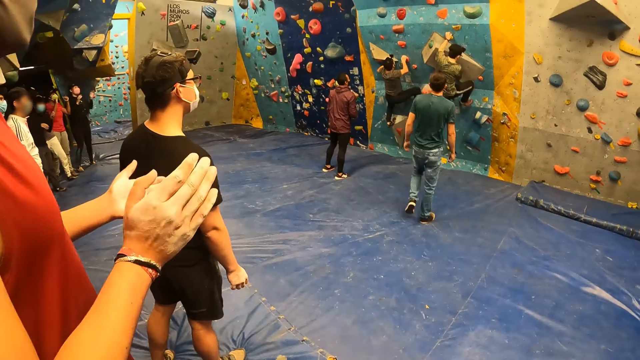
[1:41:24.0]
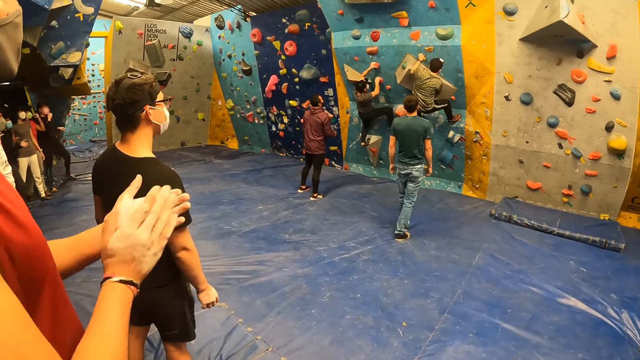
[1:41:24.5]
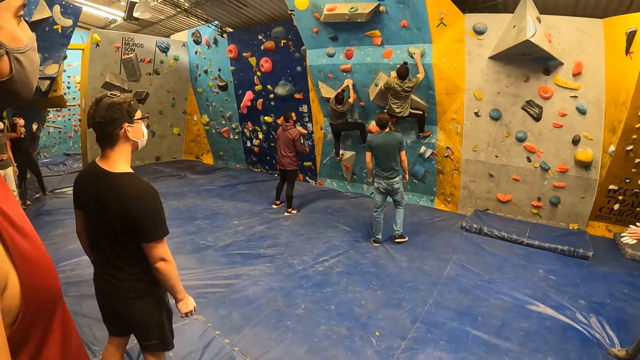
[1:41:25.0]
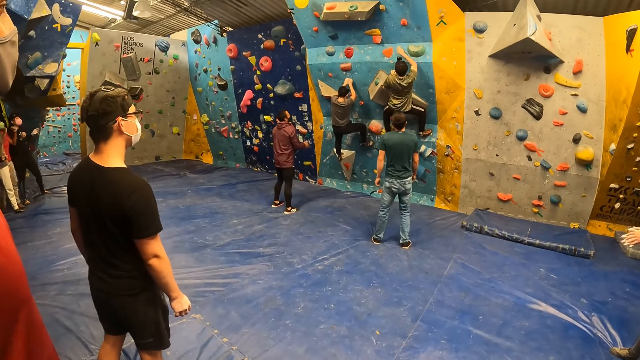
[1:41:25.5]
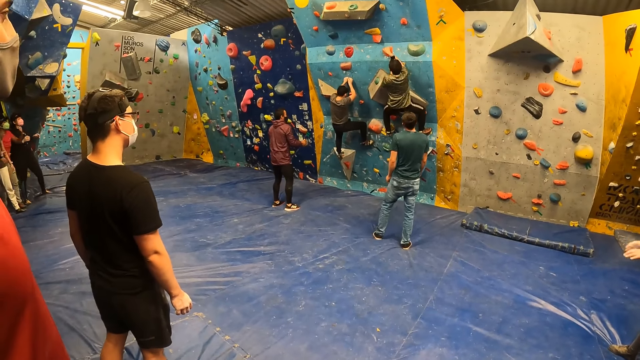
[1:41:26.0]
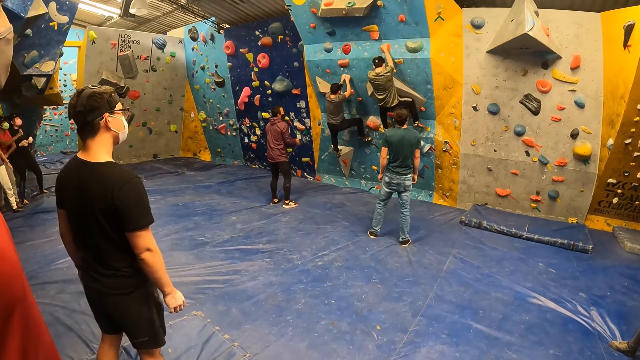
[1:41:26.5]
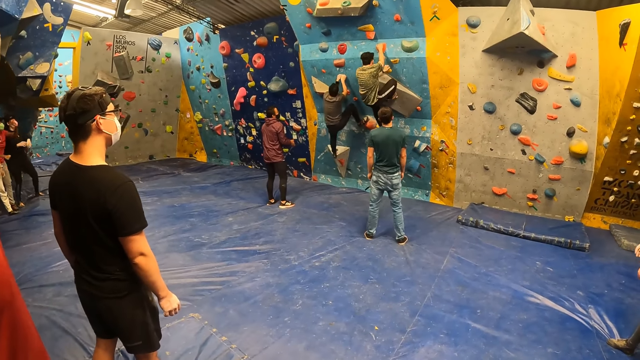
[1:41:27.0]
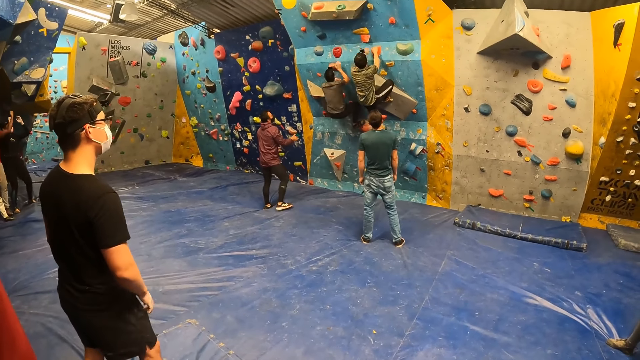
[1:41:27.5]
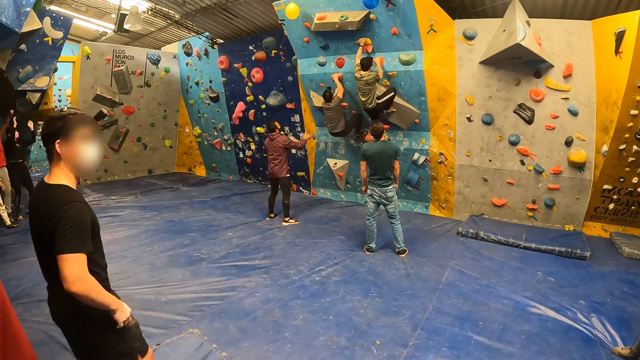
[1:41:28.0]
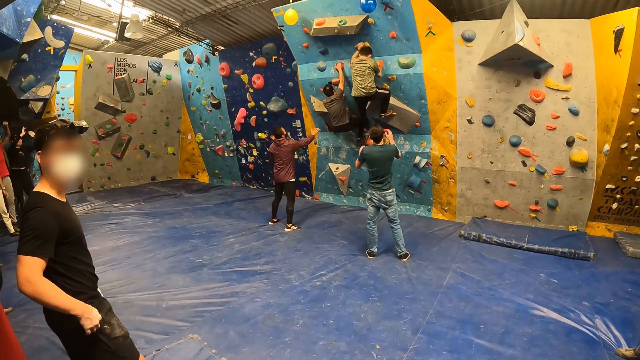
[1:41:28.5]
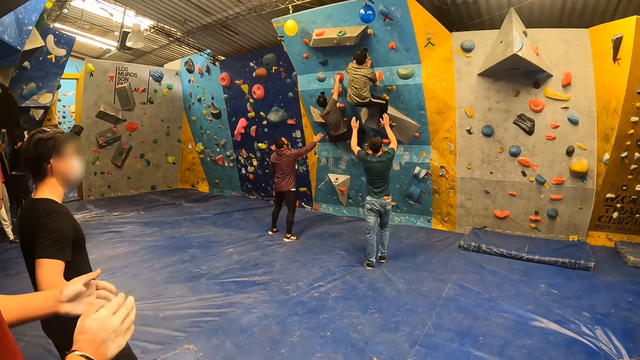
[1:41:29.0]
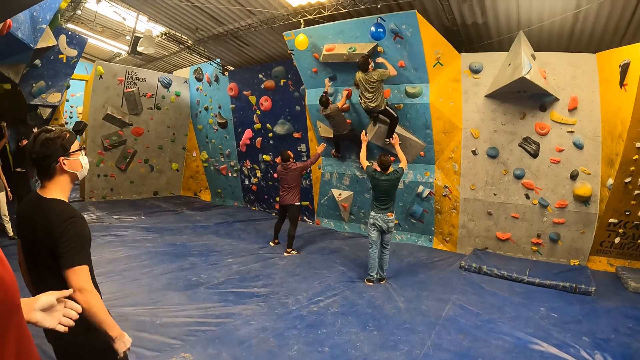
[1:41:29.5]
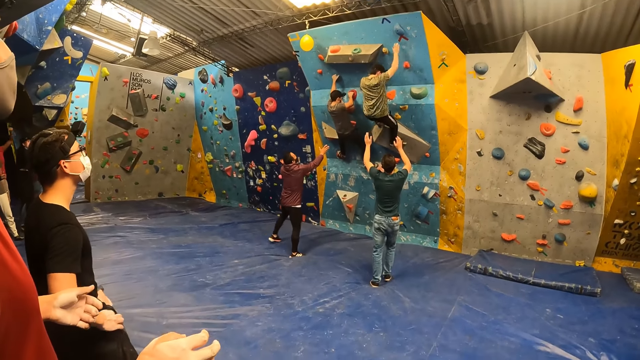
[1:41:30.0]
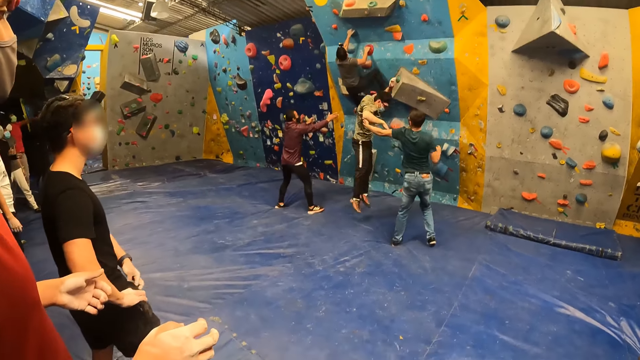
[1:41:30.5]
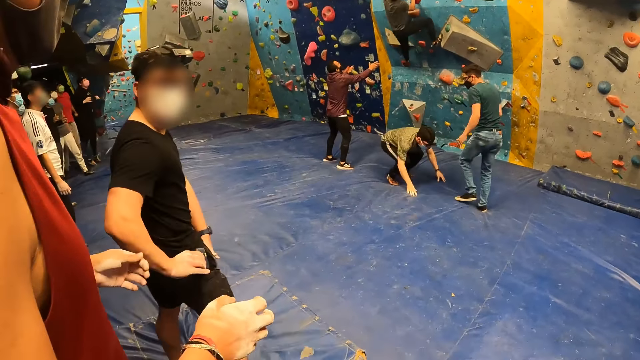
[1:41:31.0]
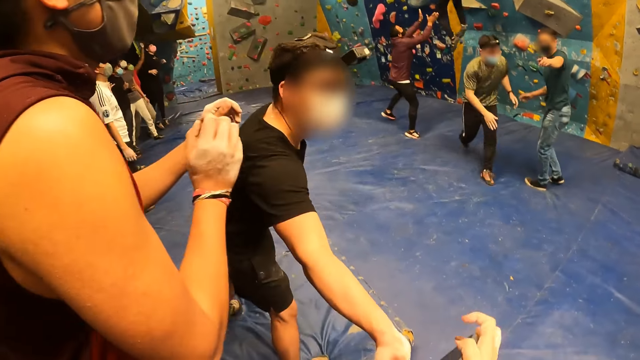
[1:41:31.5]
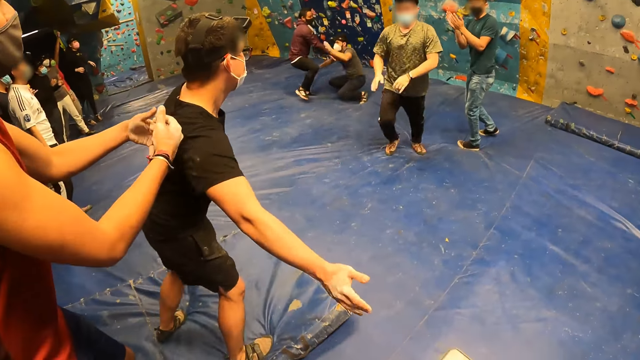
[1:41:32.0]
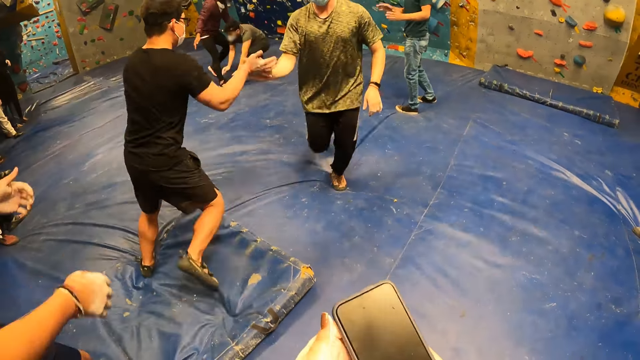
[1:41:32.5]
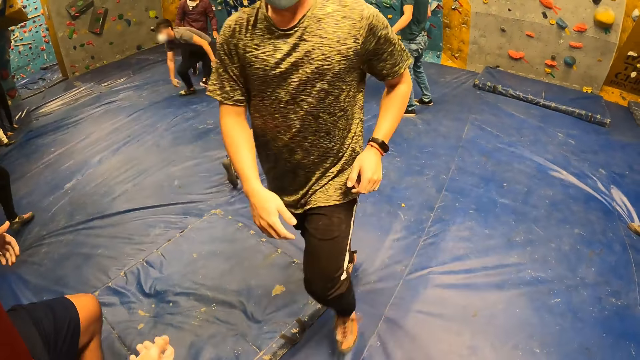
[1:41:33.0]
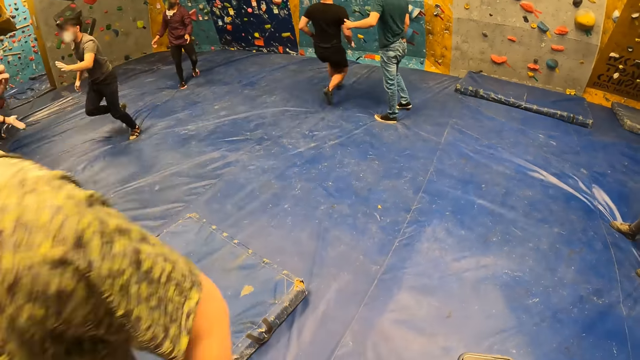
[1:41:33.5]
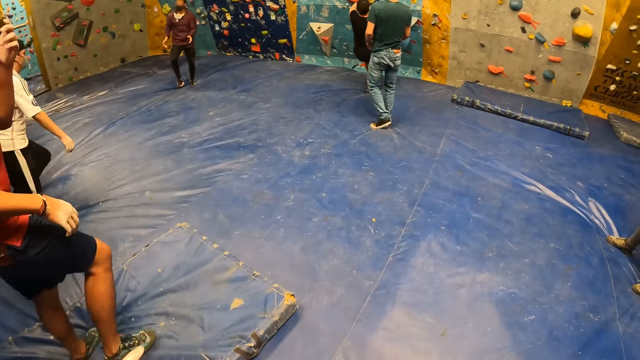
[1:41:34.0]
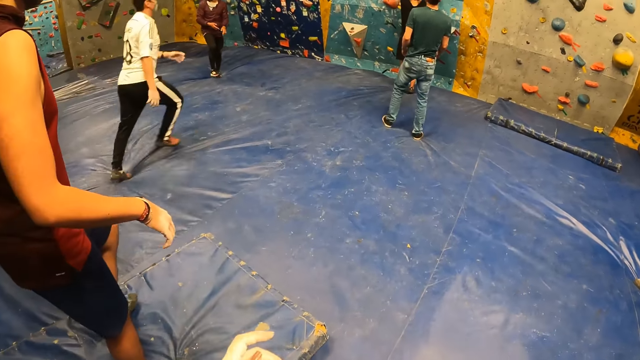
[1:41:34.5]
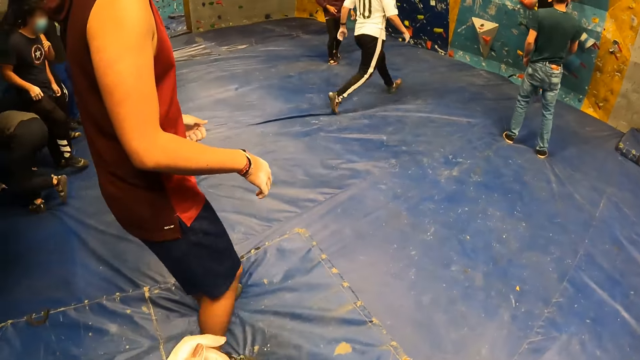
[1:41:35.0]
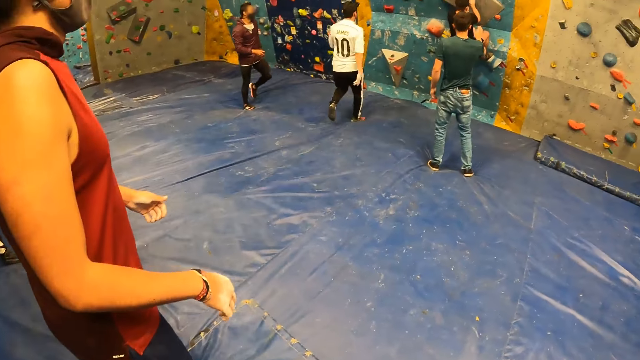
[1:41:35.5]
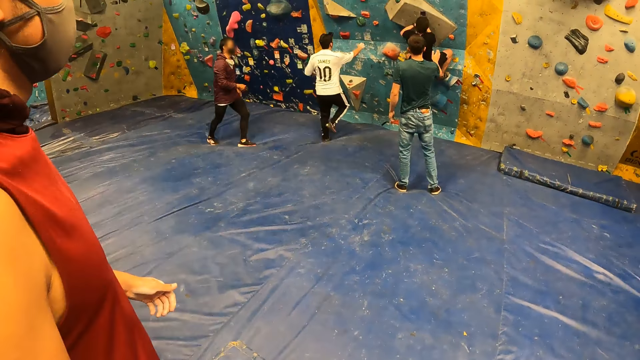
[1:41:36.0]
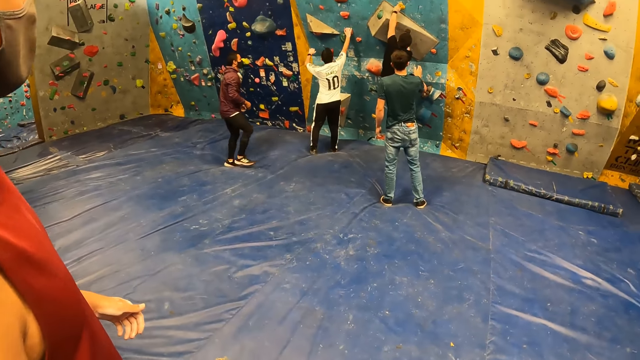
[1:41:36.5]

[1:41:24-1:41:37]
The camera wearer looks around the room. A man claps both hands together at the sports complex. Another man hits a balloon on the bouldering wall with his right hand and jumps to the crash mat with both legs. A third man brings out a phone from his pocket with his right hand. The third man hands the phone to the camera wearer with his right hand at the sports complex. The third man shakes the second man with his right hand at the sports complex. The camera wearer holds the phone. The third man runs to the bouldering wall. The second man runs past the camera wearer at the sports complex. The camera wearer moves around the room.

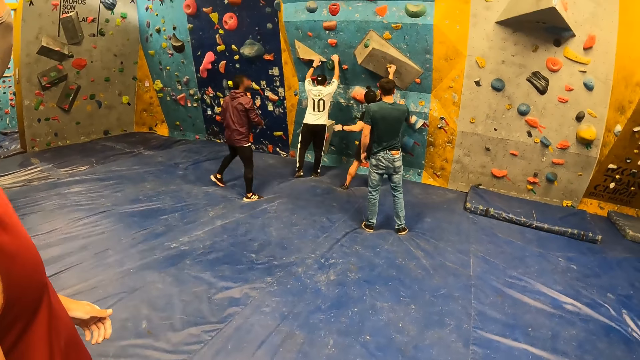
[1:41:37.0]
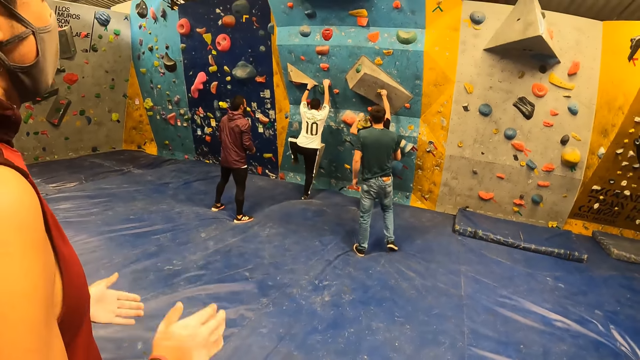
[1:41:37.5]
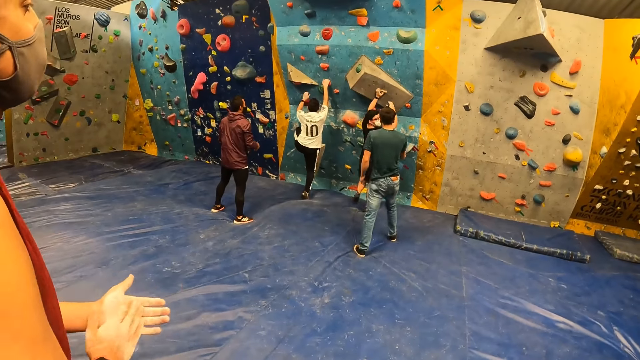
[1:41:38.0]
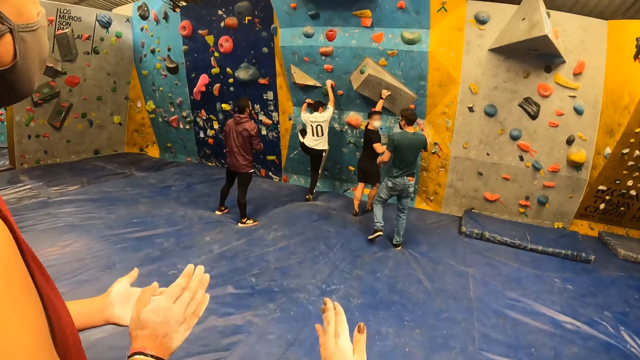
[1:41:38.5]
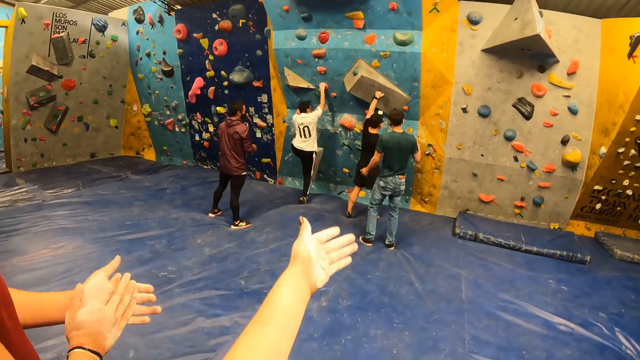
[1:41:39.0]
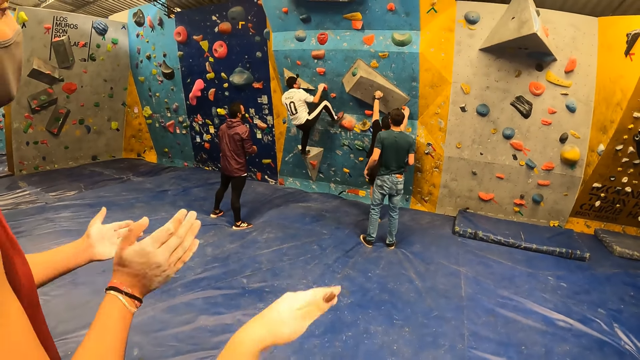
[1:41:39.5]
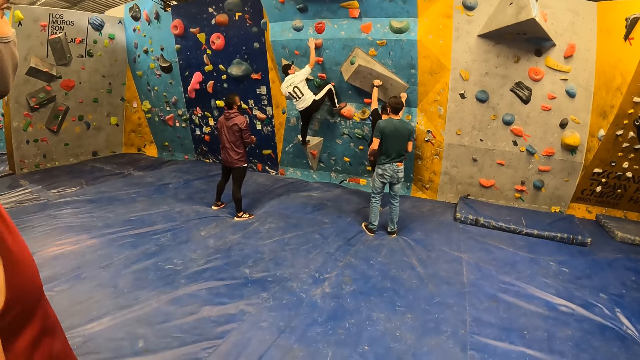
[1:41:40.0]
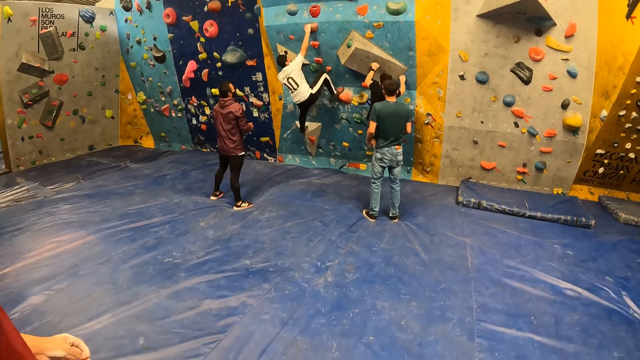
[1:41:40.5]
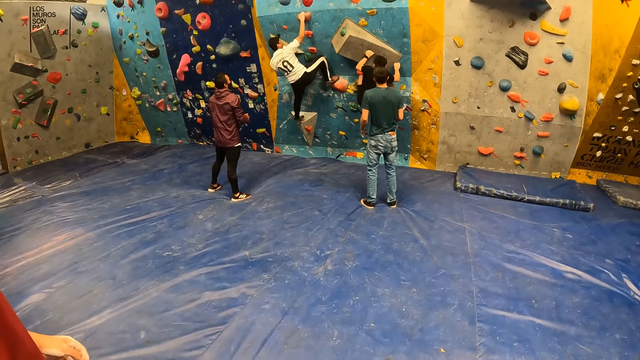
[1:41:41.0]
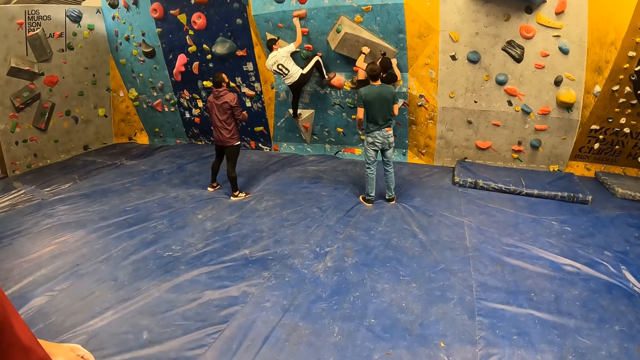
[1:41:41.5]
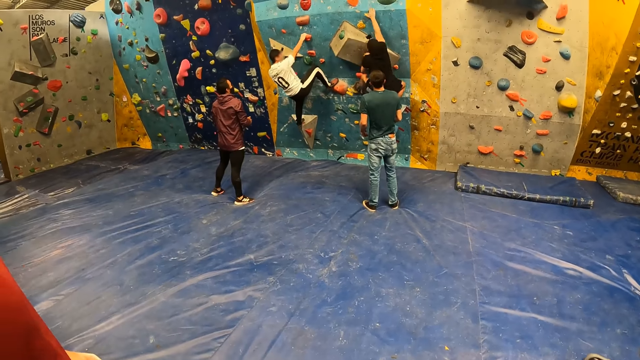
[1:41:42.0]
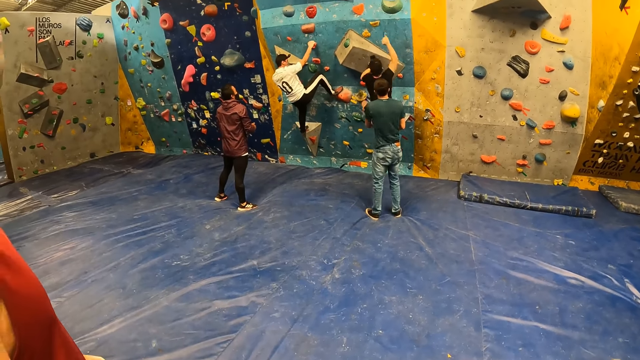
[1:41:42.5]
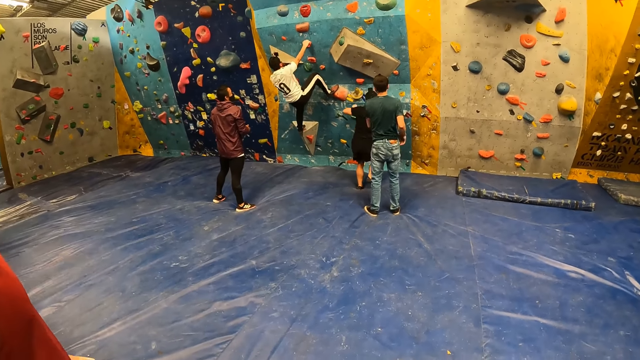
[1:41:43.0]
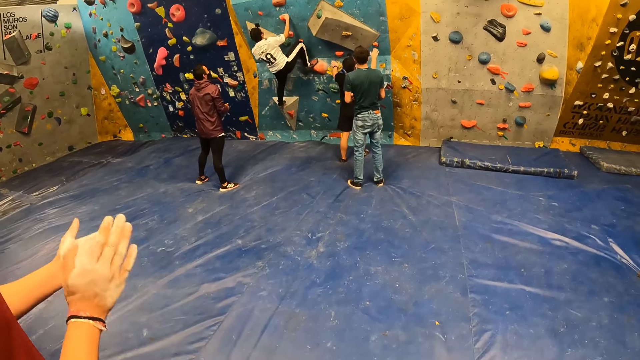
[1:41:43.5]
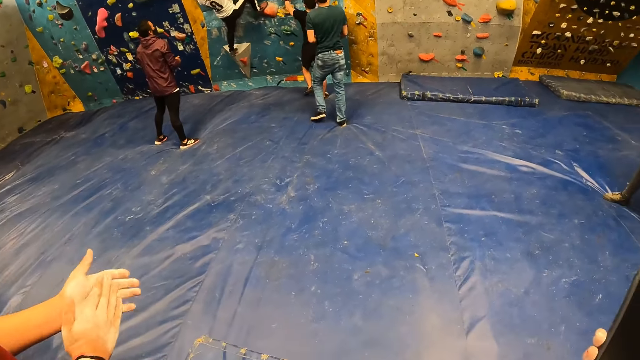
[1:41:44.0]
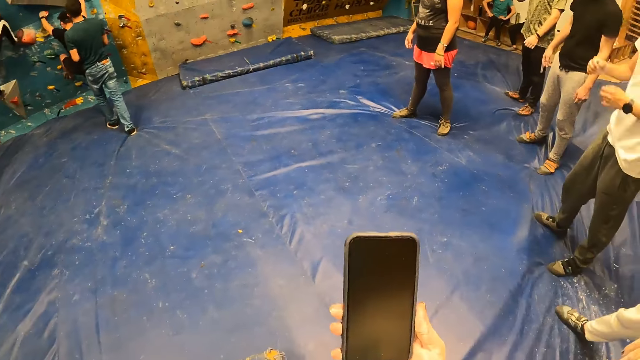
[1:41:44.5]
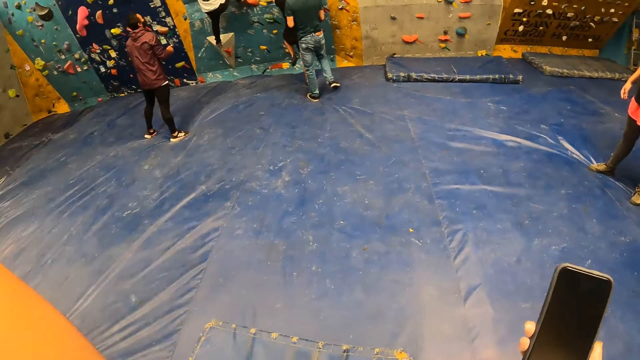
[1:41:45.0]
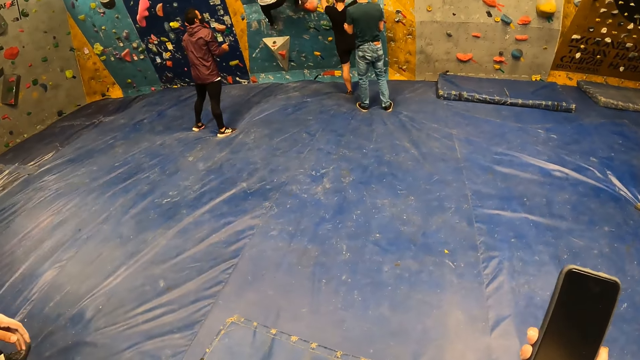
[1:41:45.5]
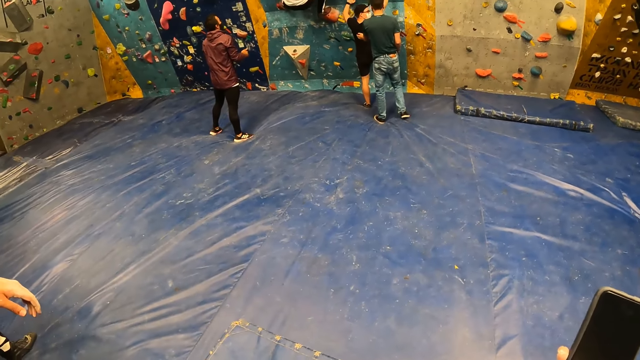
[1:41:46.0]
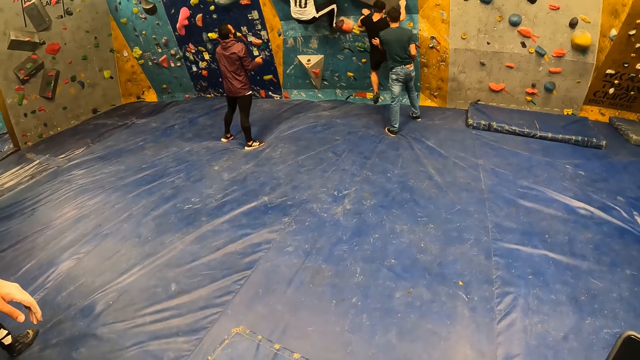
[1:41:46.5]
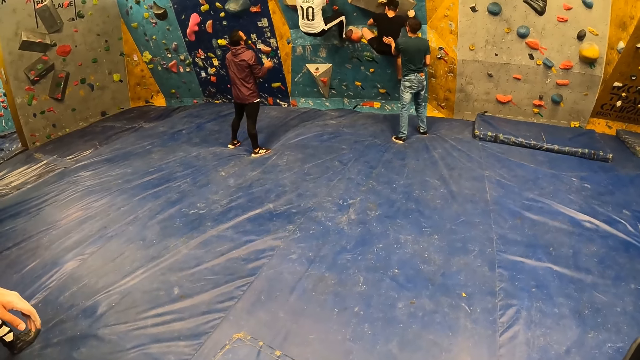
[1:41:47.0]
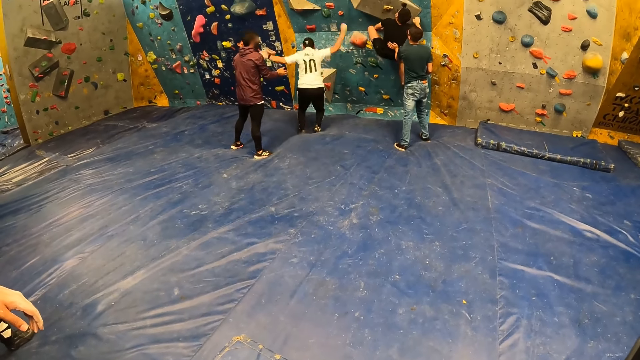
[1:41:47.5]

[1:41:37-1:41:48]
The camera wearer looks around the room. They use a hand gesture. They look around the room. They look at a phone.
